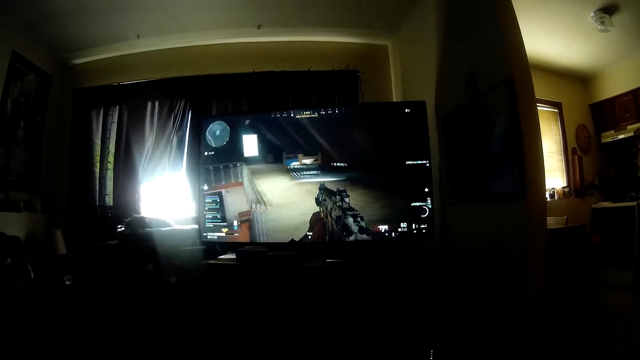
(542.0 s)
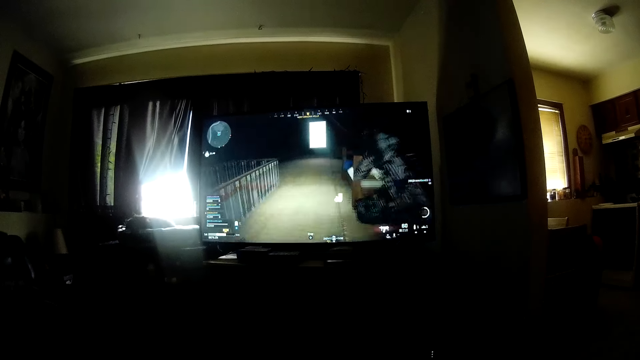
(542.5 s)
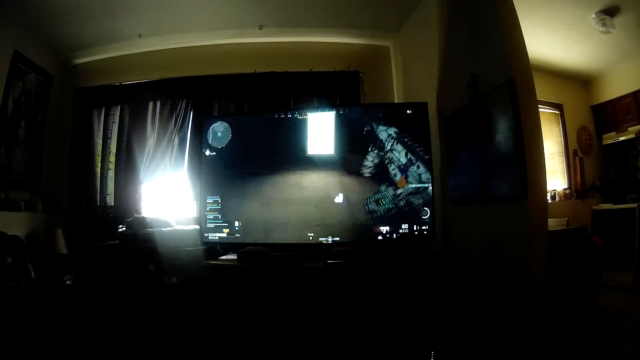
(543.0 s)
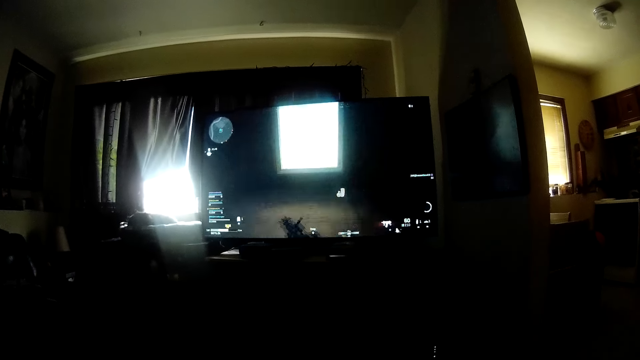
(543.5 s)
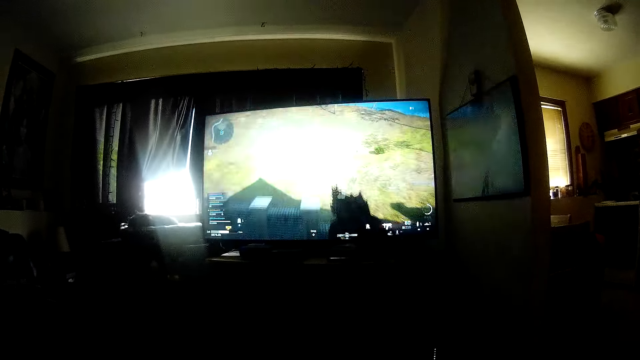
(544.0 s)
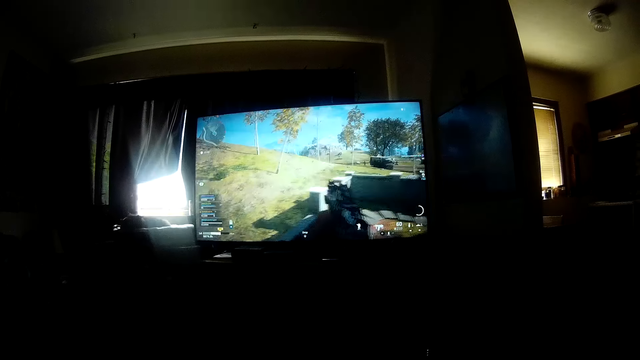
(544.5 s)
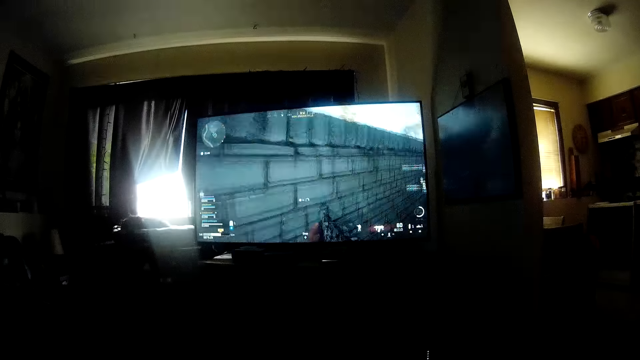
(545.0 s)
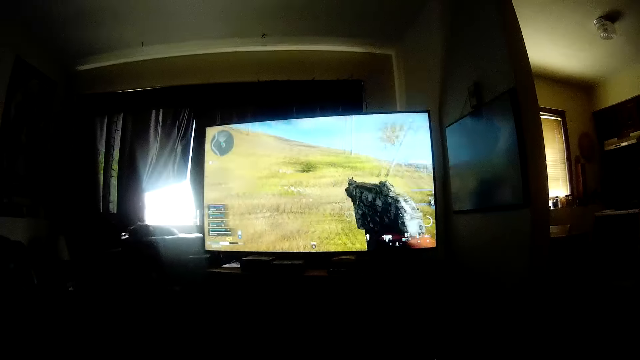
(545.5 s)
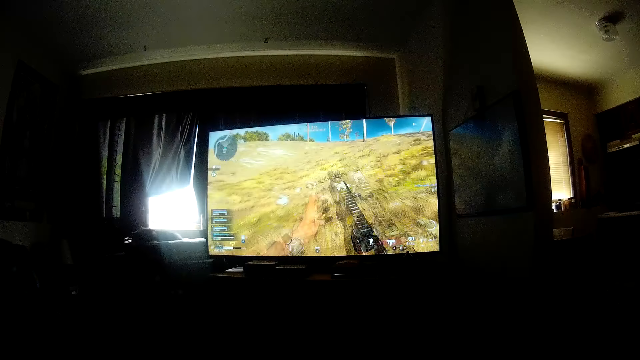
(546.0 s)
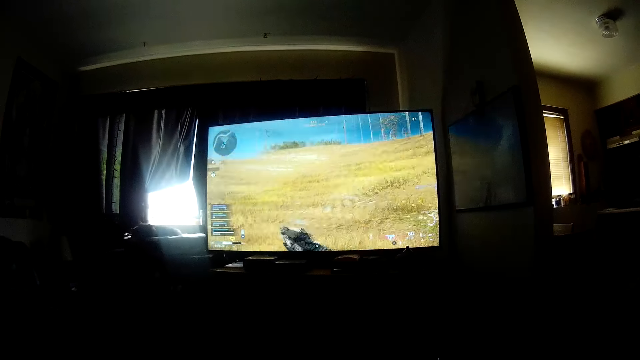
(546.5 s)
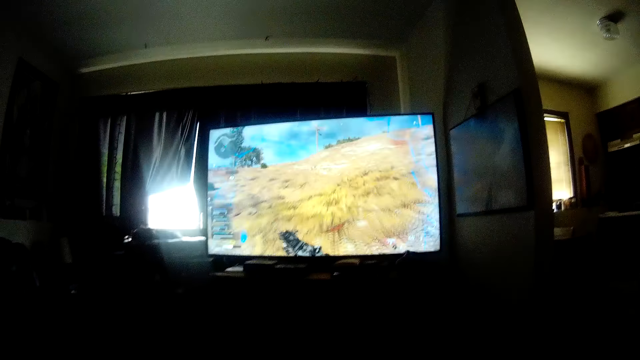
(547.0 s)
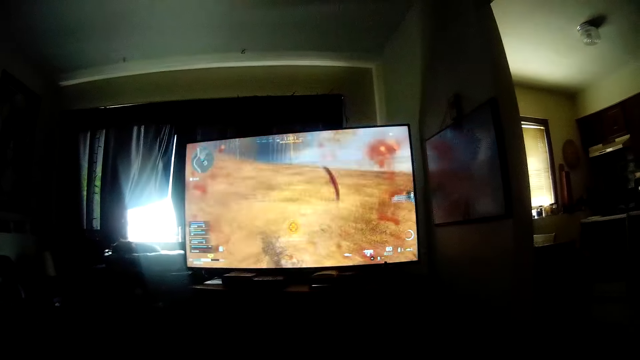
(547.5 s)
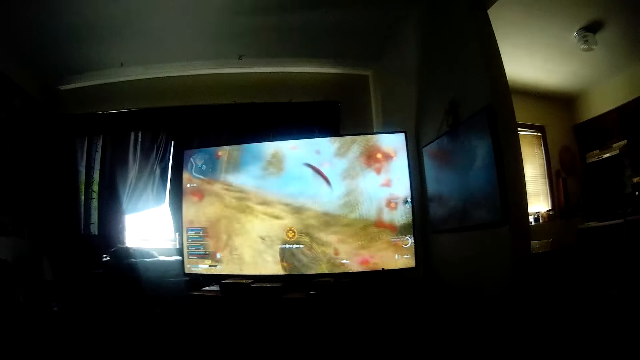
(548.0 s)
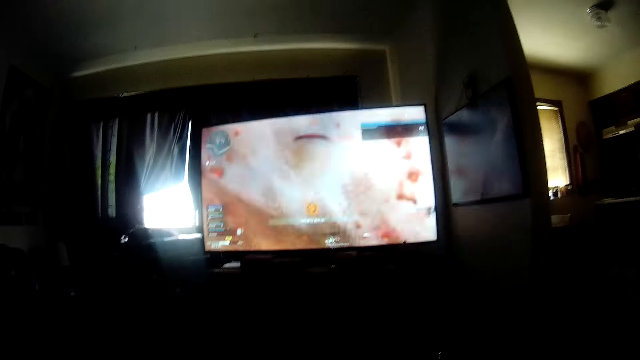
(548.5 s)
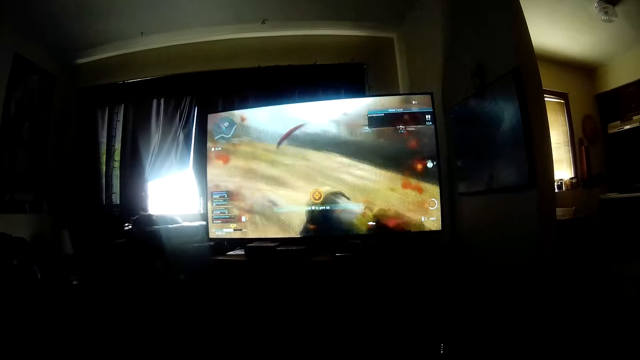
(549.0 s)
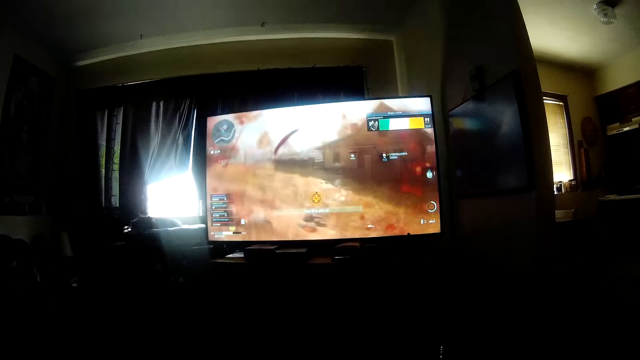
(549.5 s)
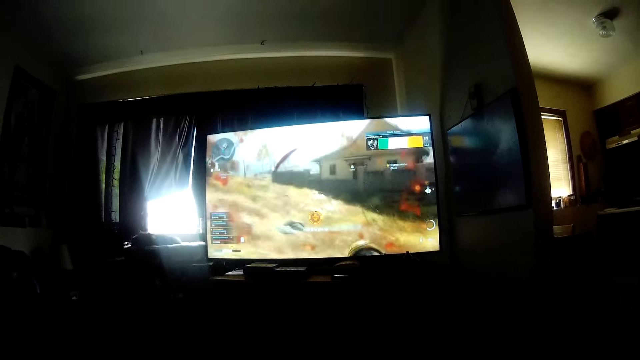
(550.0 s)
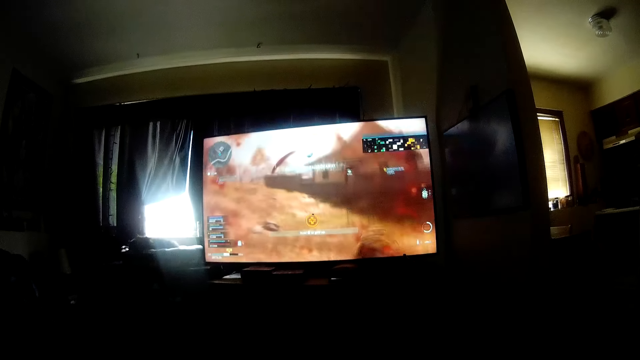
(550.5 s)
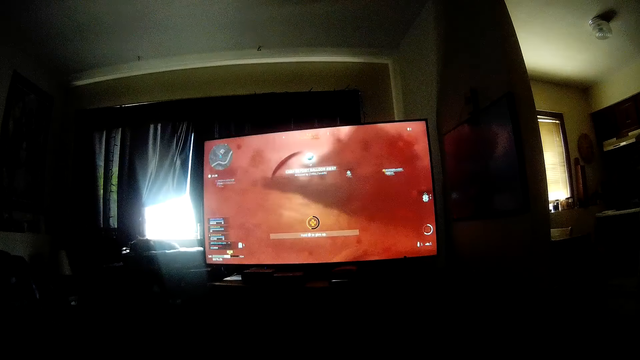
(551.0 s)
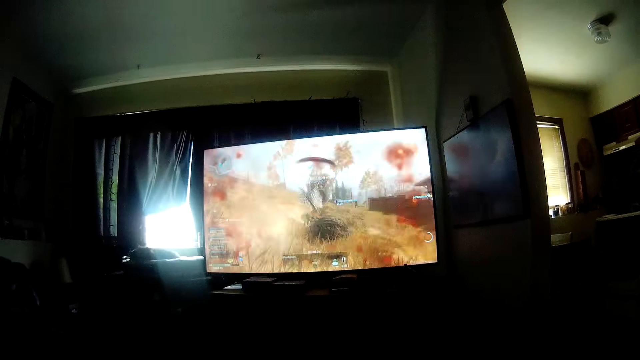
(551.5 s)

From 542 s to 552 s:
The camera wearer operates a television with a hand.

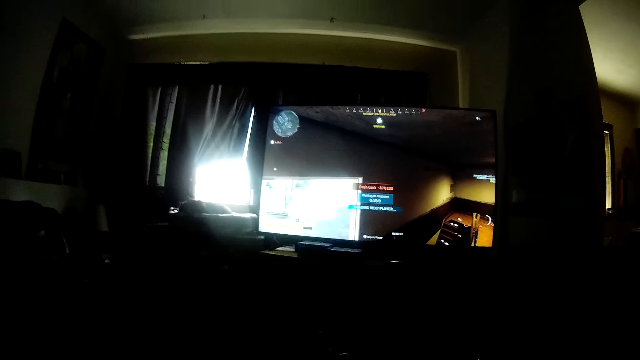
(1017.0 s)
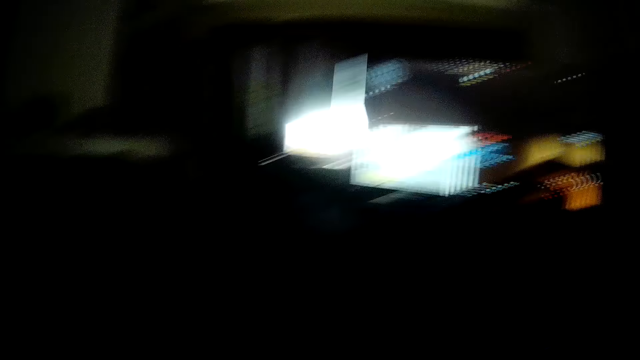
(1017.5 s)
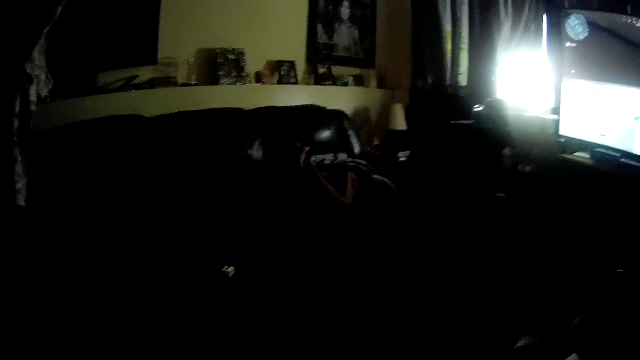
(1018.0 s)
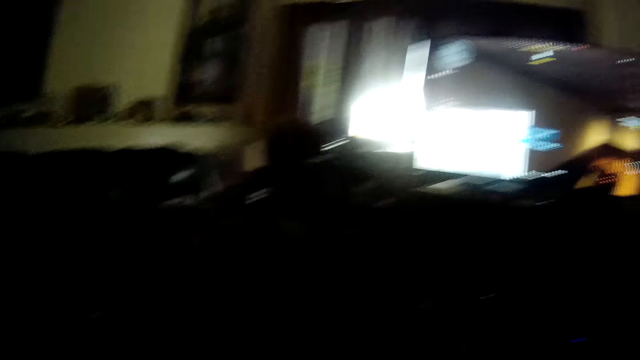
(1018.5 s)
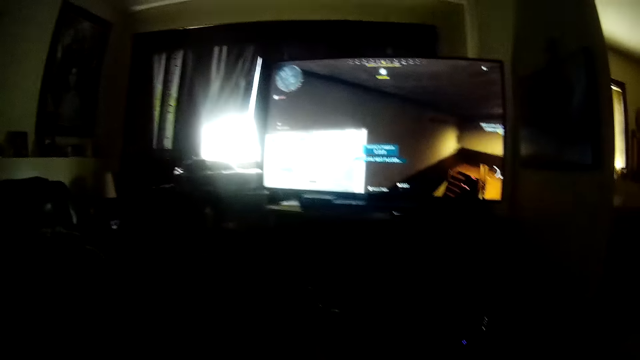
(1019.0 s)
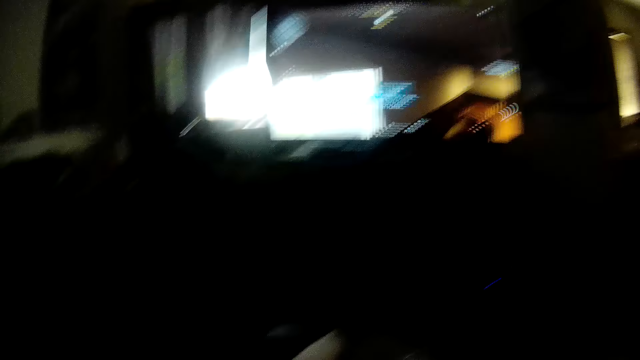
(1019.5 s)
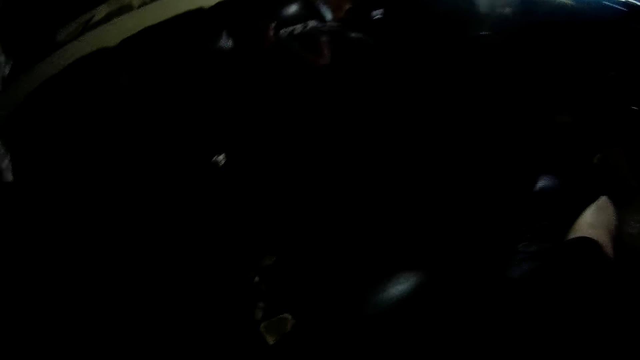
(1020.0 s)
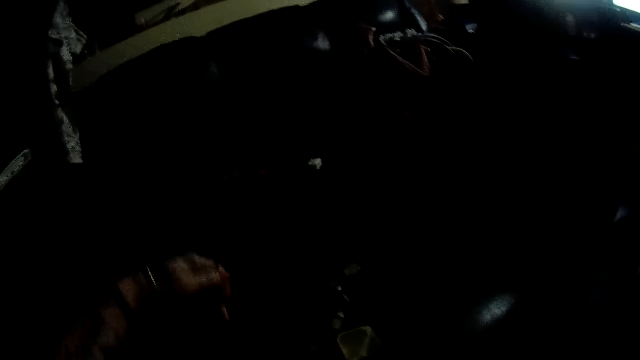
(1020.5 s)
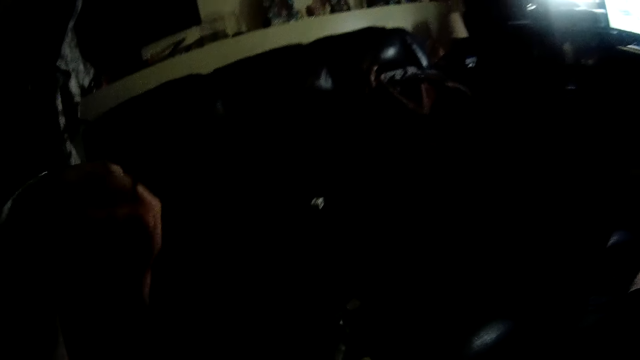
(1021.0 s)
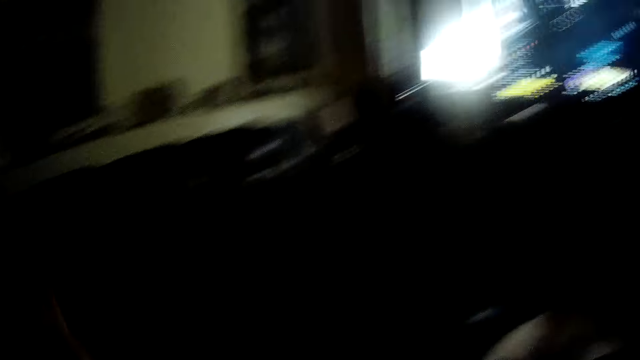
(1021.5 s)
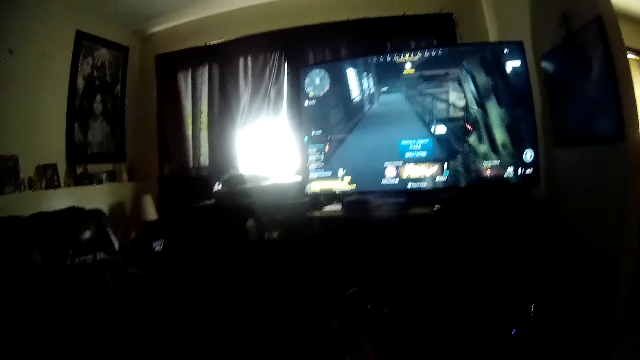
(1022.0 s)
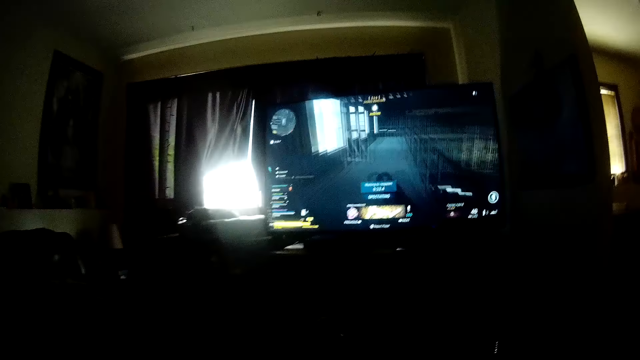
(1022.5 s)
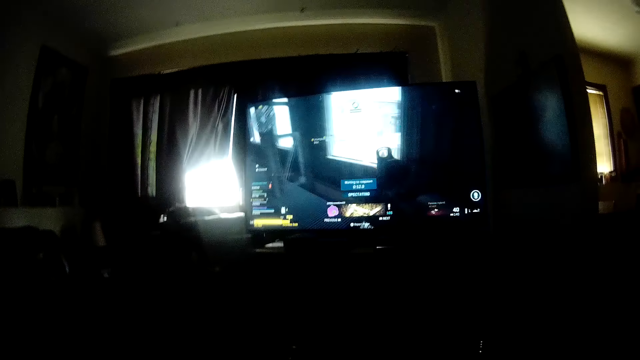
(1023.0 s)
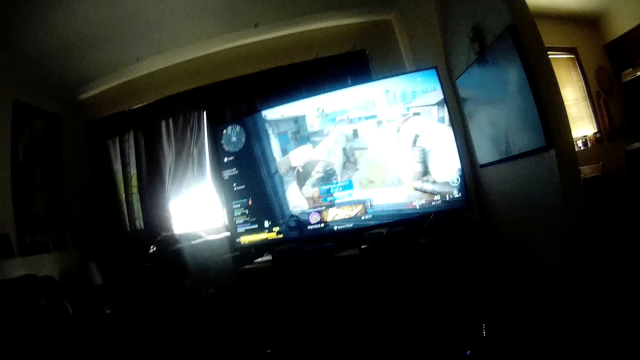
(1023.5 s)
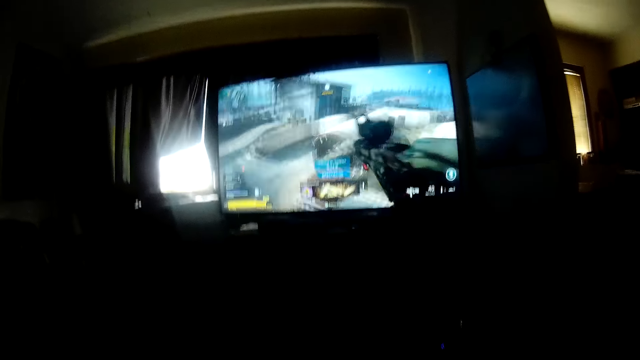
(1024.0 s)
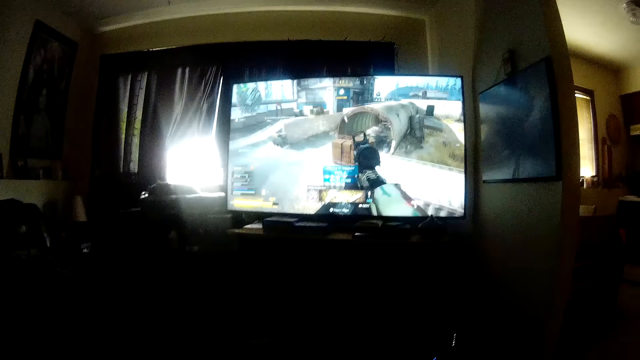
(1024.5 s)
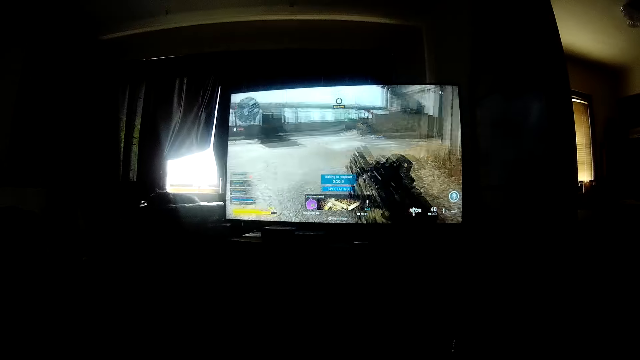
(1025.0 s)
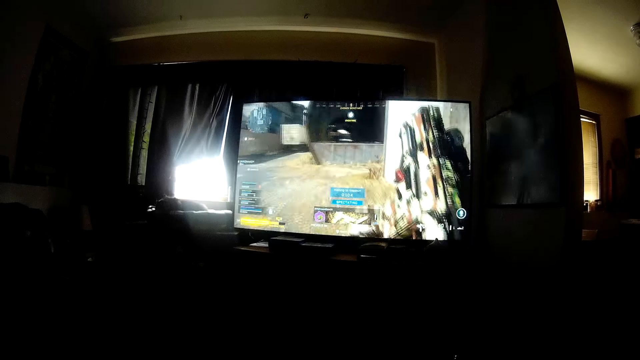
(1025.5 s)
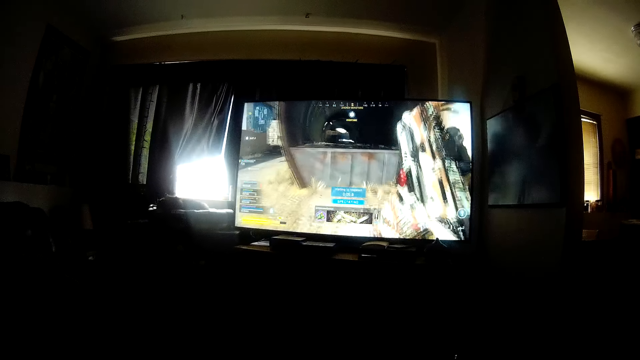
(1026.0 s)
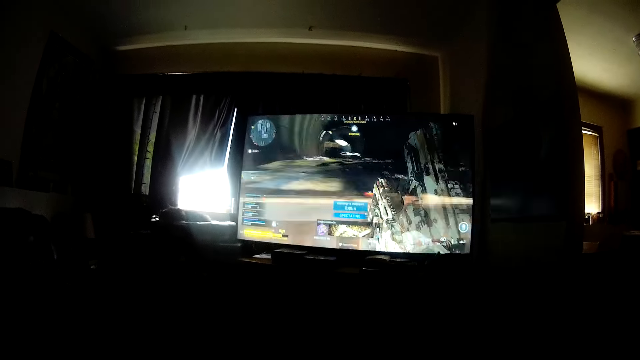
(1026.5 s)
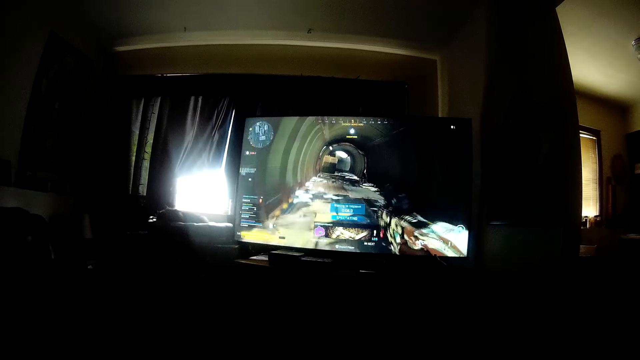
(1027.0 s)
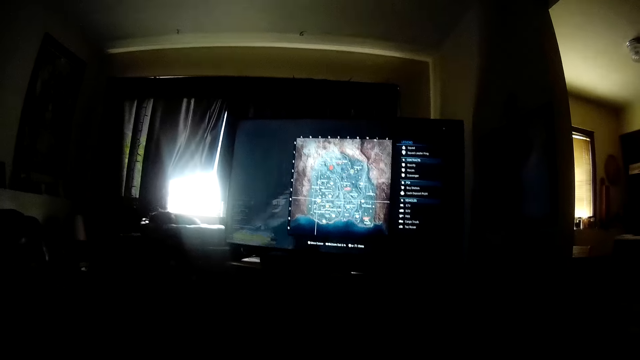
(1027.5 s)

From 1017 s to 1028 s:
The camera wearer looks around. They play a video game. They look around. They raise the hand. They play the video game.
